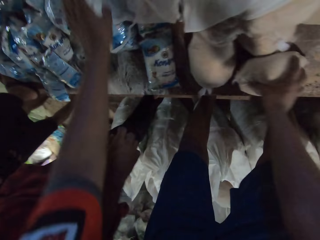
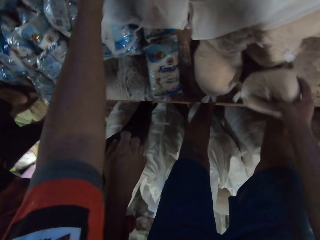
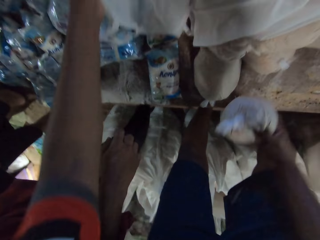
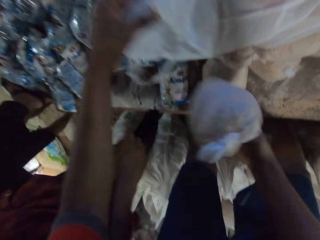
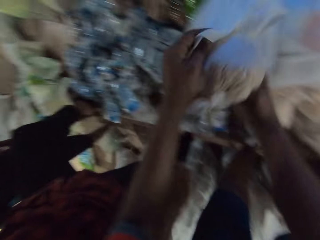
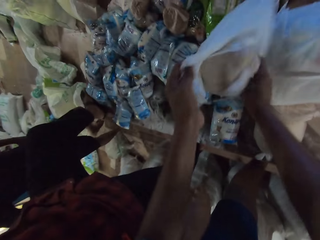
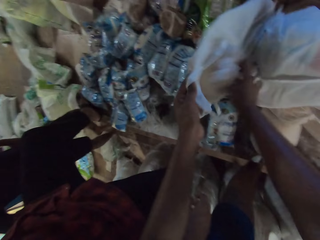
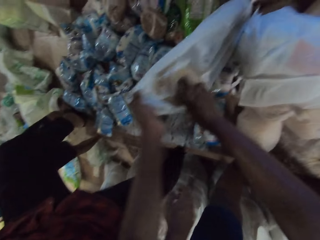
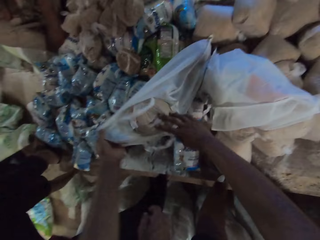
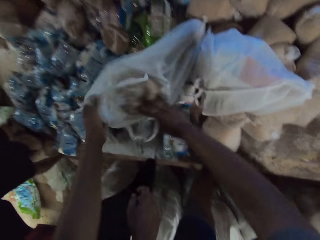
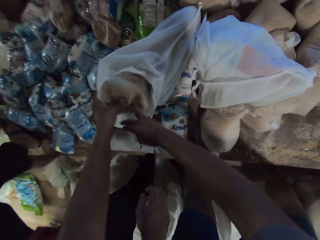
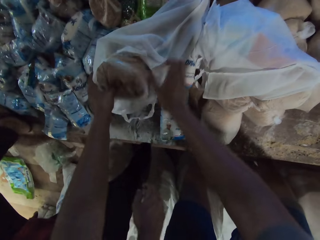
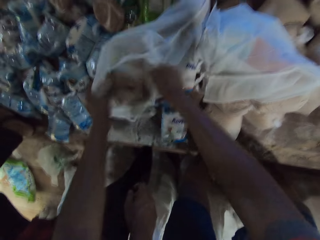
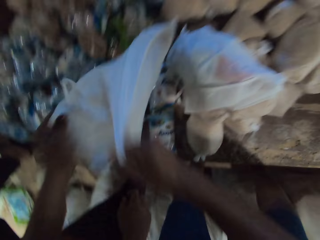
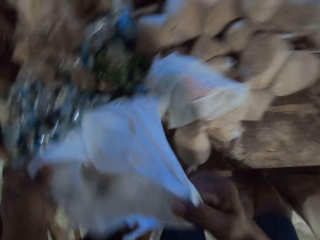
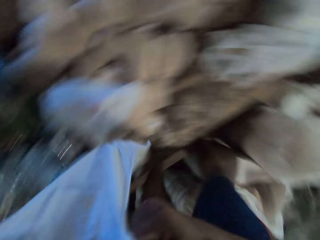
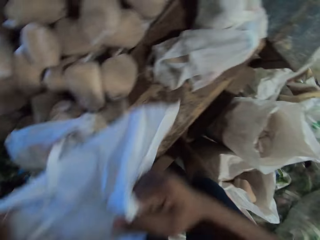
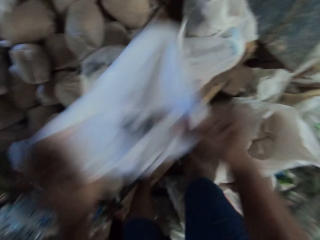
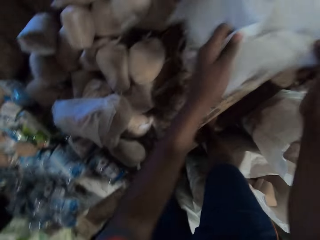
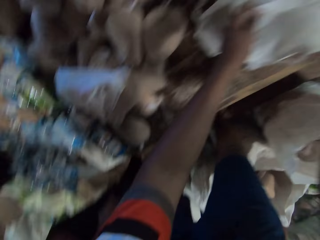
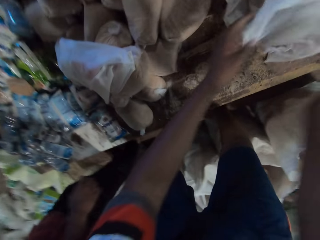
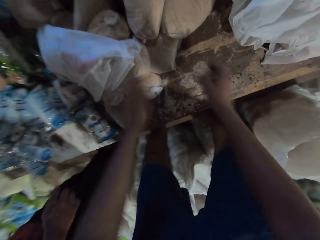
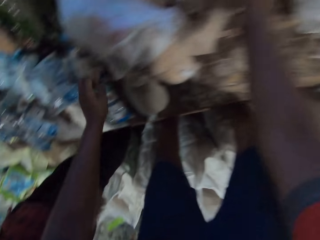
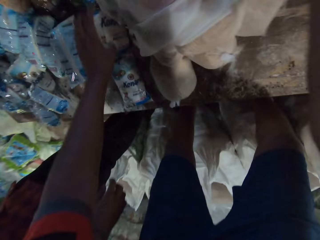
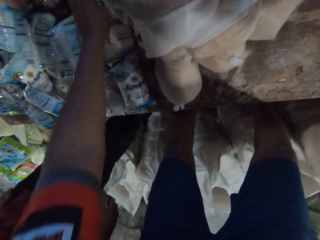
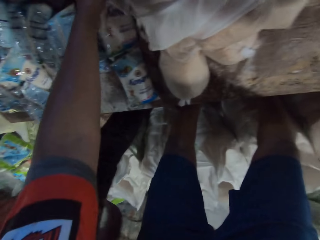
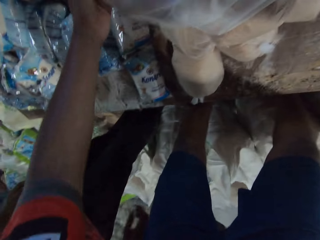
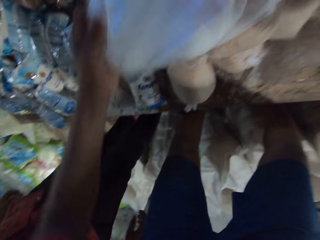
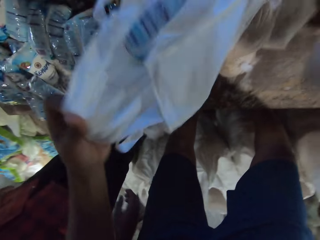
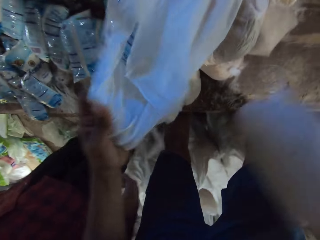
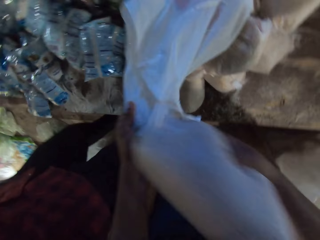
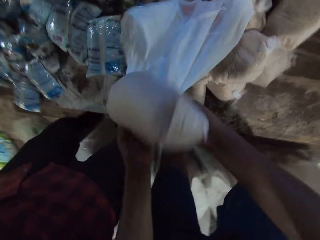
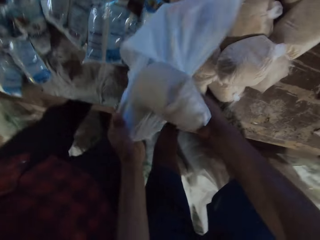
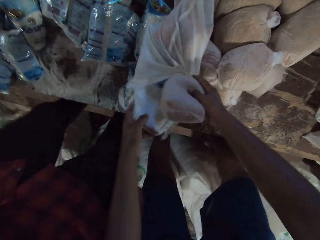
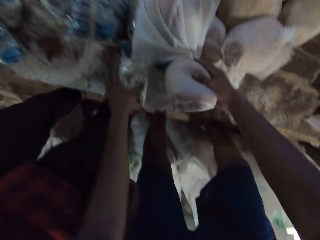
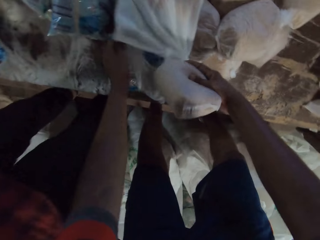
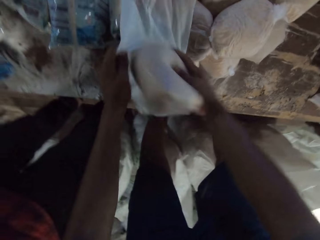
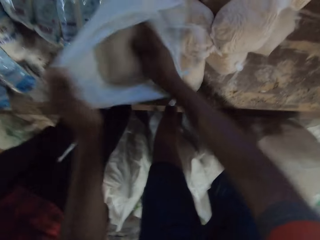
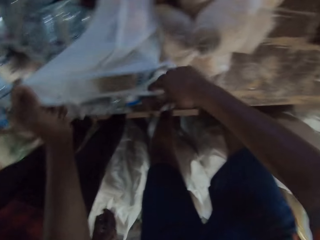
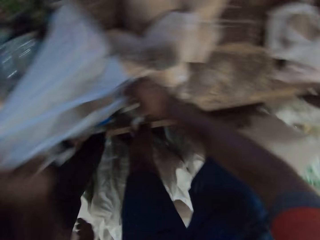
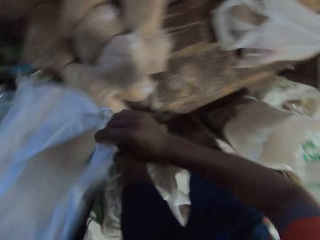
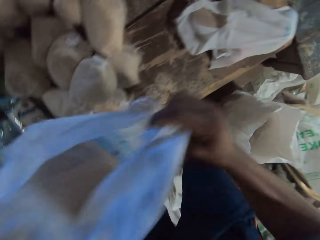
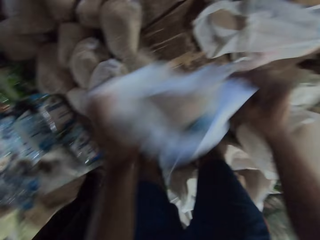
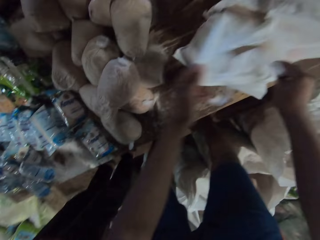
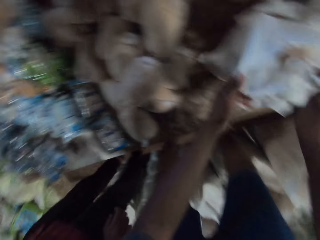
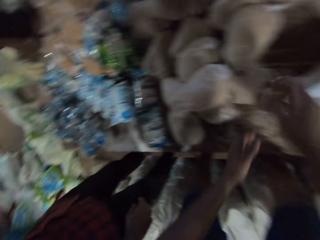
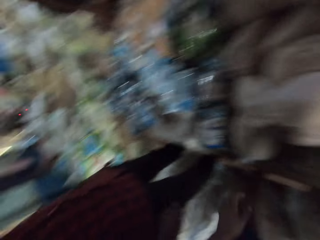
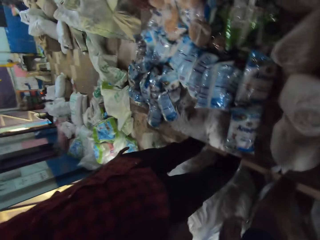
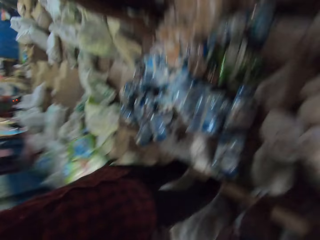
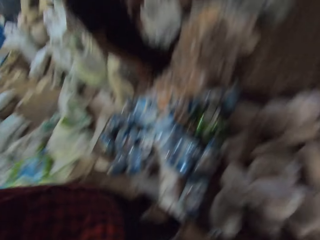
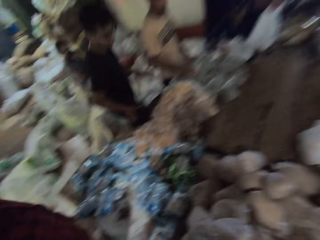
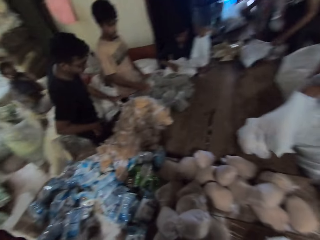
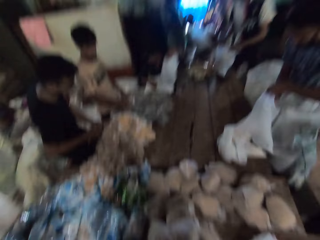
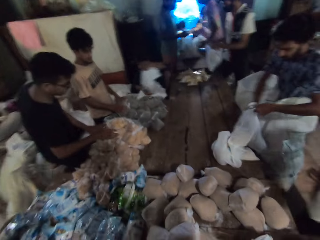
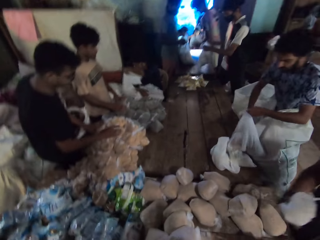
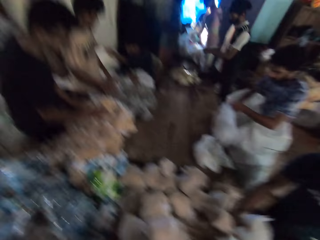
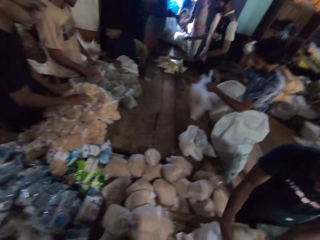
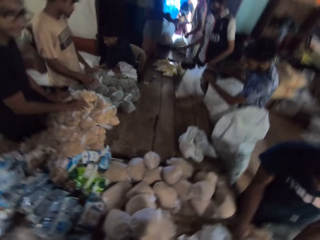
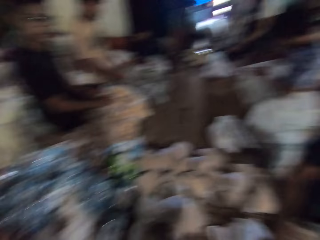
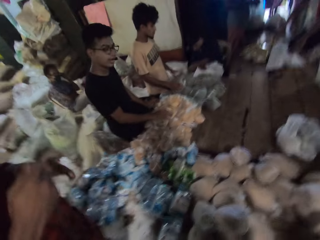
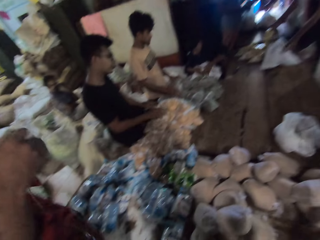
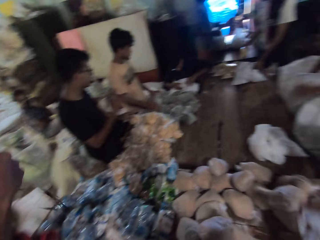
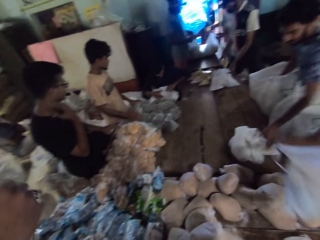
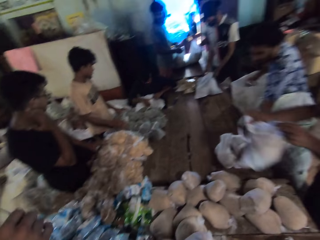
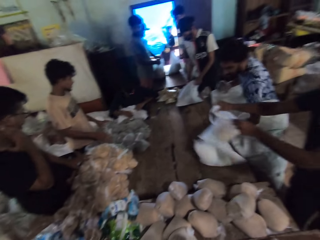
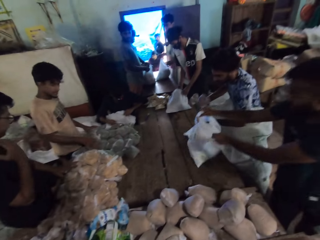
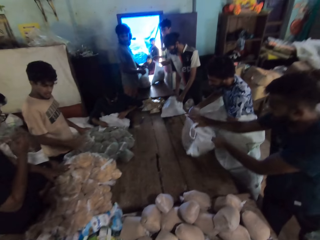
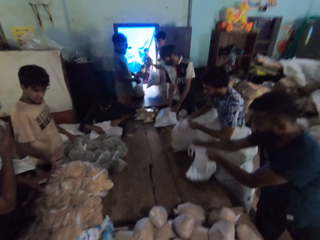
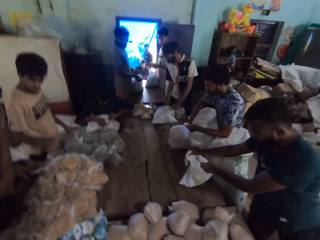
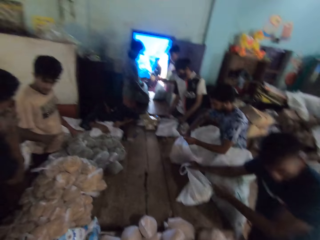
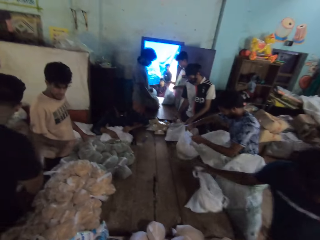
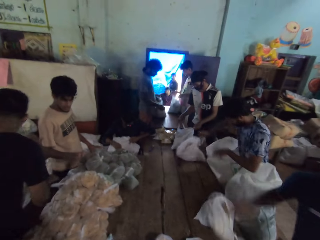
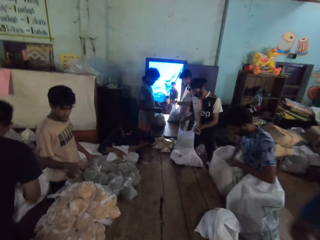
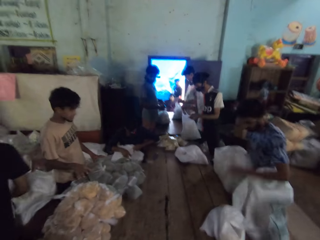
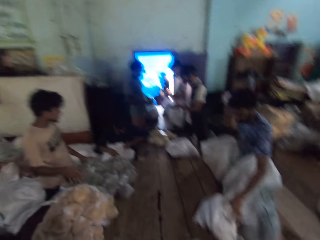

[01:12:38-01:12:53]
The camera wearer picks up a bag of flour from the table with his right hand. He holds the plastic bag on the table with his left hand. He drops the bag of flour in the plastic bag with his right hand. He picks up the plastic bag from the table with both hands. He moves the carrier bag. He drops the plastic bag on the table with both hands. He picks up a bag of flour from the table with his right hand. He holds the plastic bag on the table with his left hand. He drops the bag of flour in the plastic bag with his right hand. He picks up the plastic bag from the table with both hands. He moves the carrier bag. He drops the plastic bag on the table with both hands. He looks around. He picks up a bag of flour from the table with his right hand. A man holds some bags of flour on the table with his right hand. Another man holds a bag of flour with his right hand. A third man holds an earpiece with both hands. The second man picks up the plastic bag from the table with both hands and drops the plastic bag on the table with both hands.

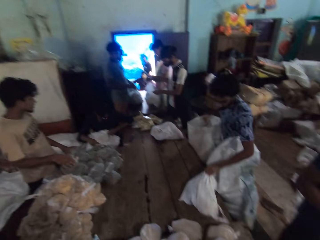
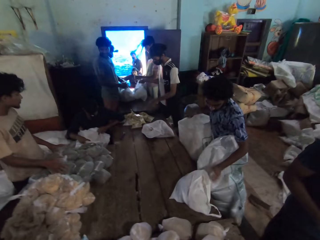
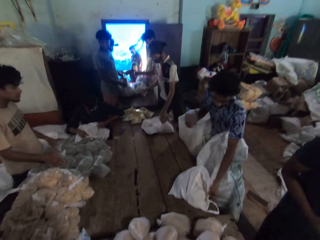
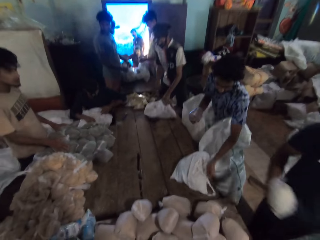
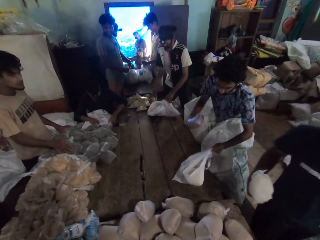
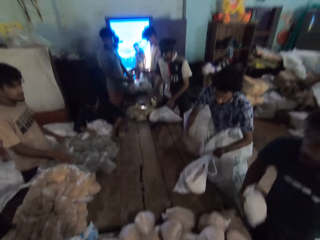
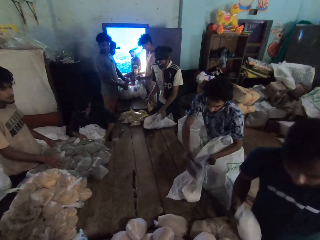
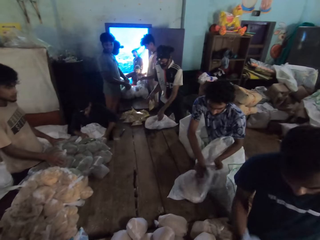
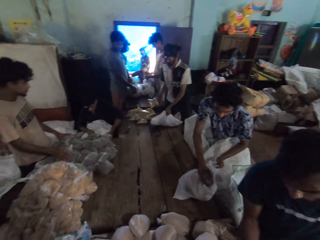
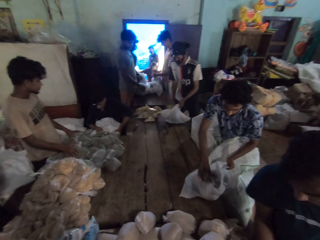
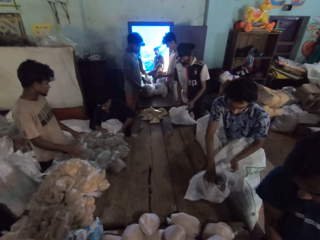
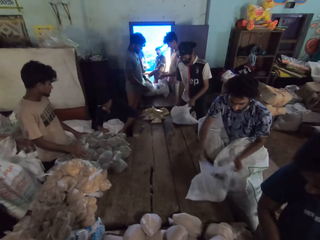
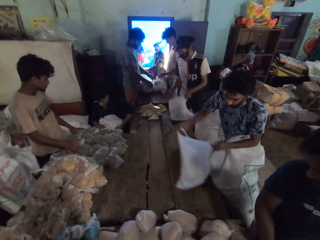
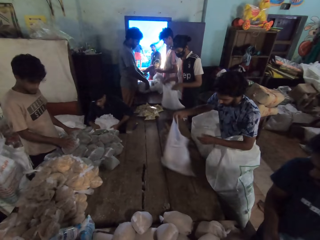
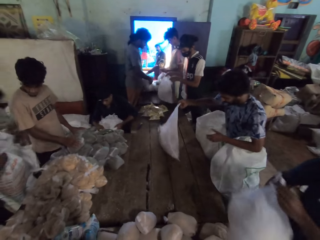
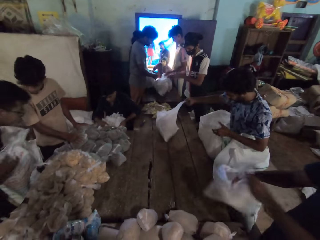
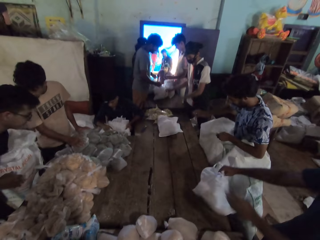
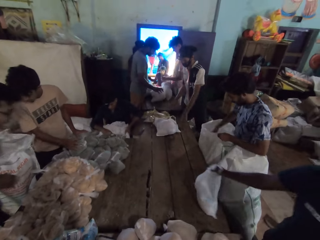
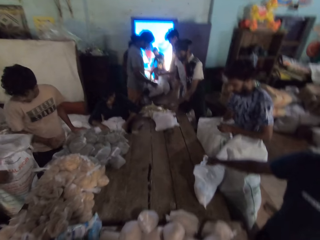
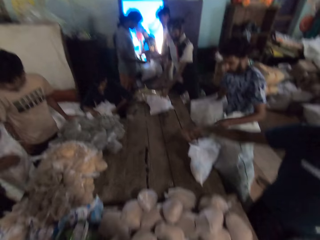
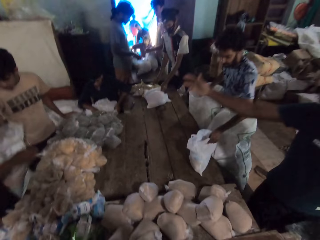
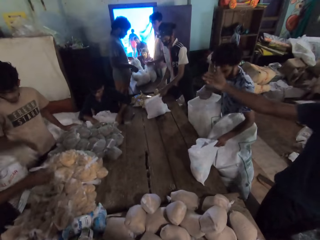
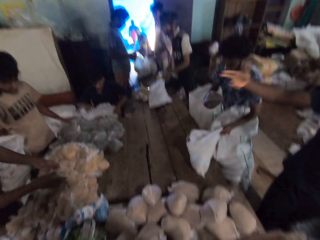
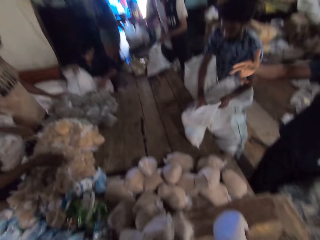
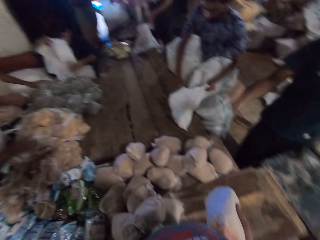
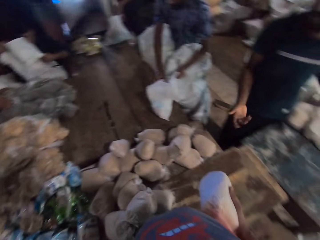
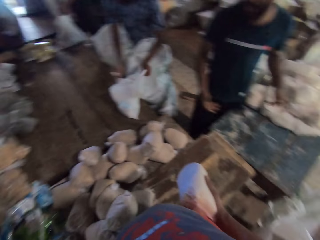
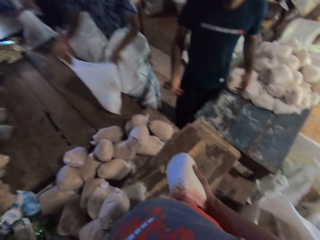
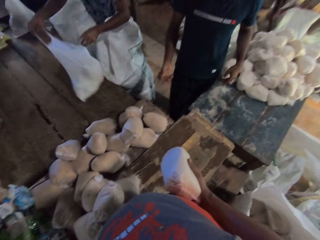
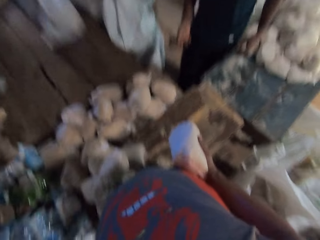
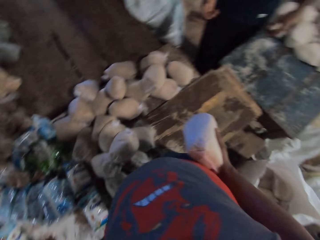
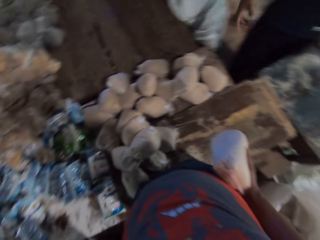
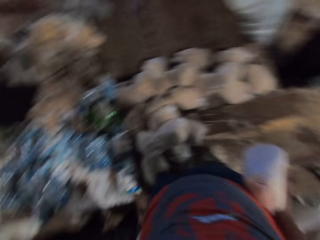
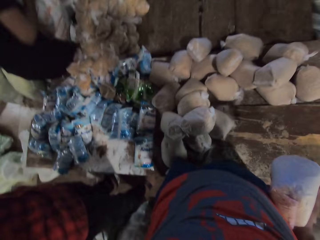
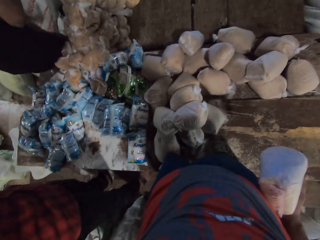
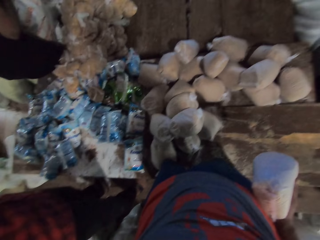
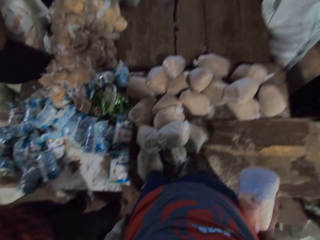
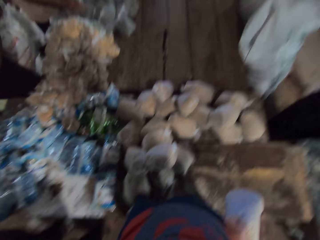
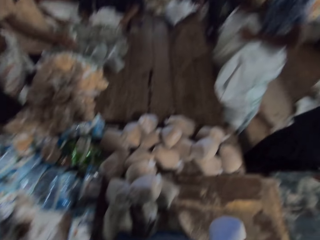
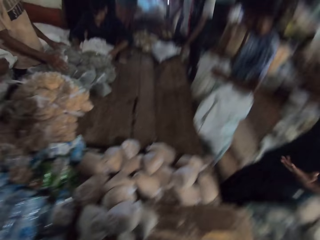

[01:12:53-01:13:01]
A man holds a bag of flour with his right hand. The man picks up the plastic bag from the table with both hands and drops the plastic bag on the table with both hands. Another man picks up a bag of flour from a sack with his right hand and drops the bag of flour on the table bag with his right hand. The camera wearer holds a bag of cereal. The other man picks up a bag of flour from the sack with his right hand.
